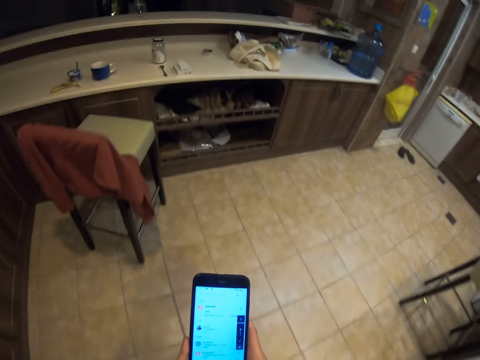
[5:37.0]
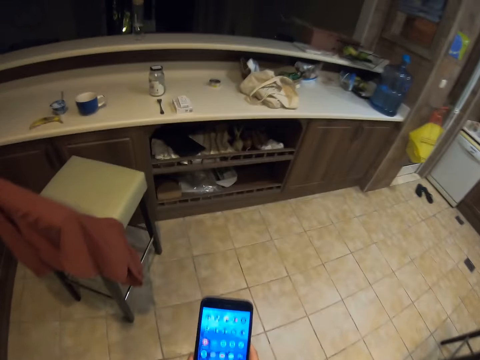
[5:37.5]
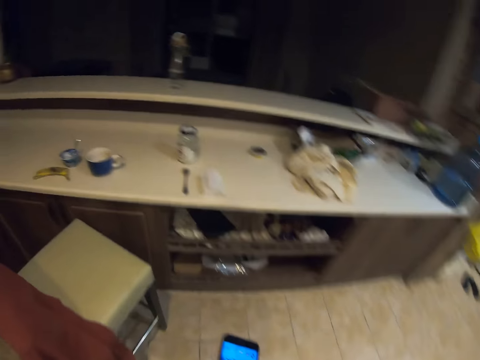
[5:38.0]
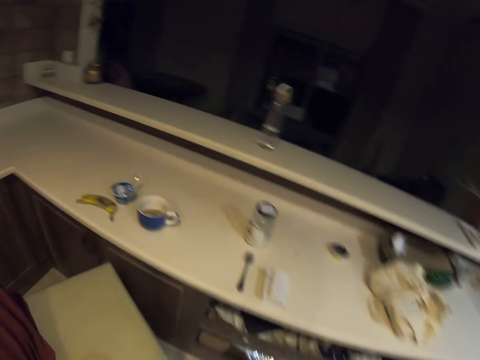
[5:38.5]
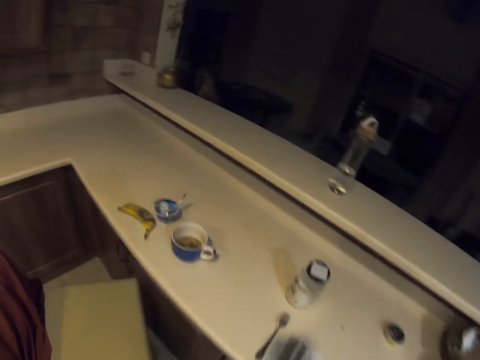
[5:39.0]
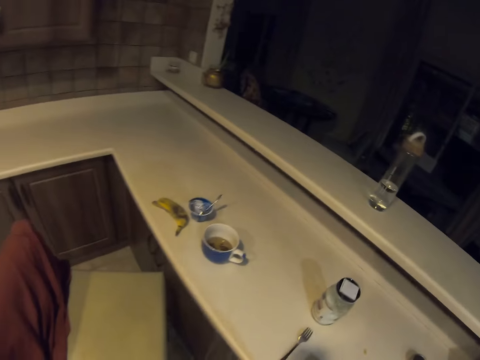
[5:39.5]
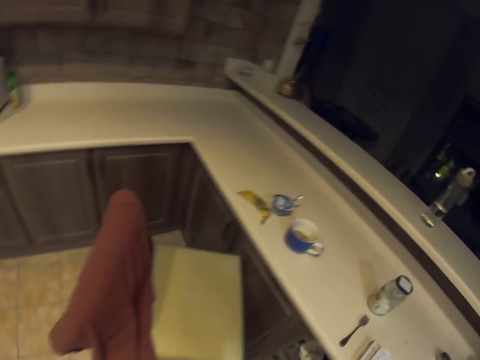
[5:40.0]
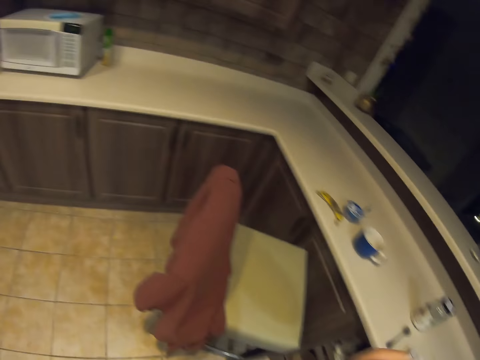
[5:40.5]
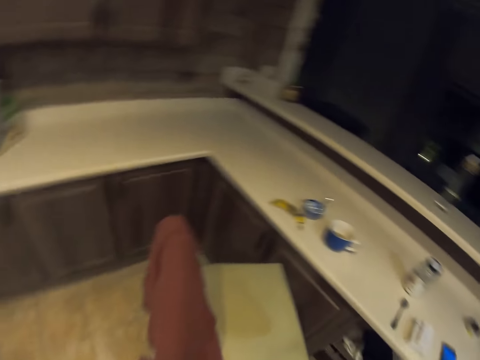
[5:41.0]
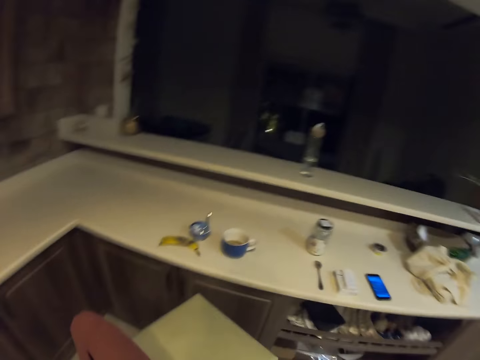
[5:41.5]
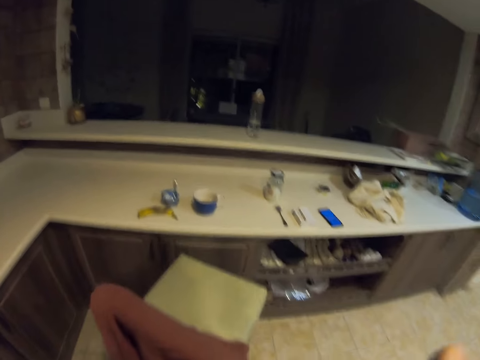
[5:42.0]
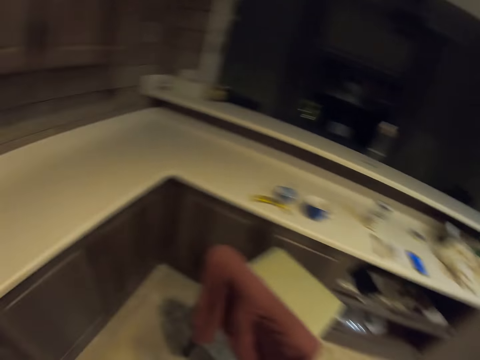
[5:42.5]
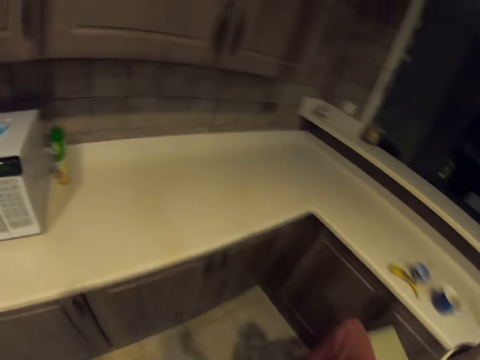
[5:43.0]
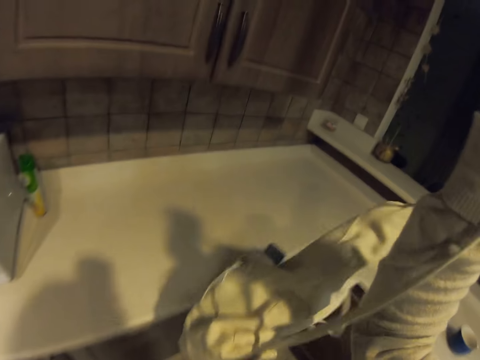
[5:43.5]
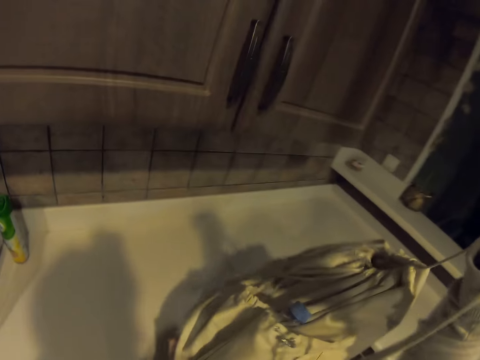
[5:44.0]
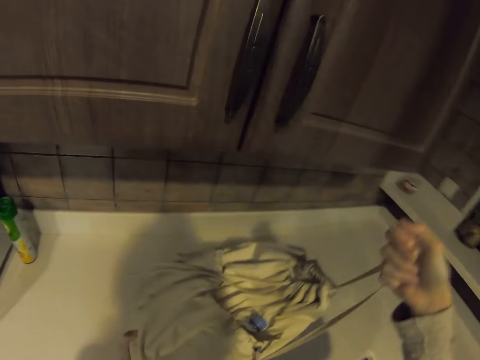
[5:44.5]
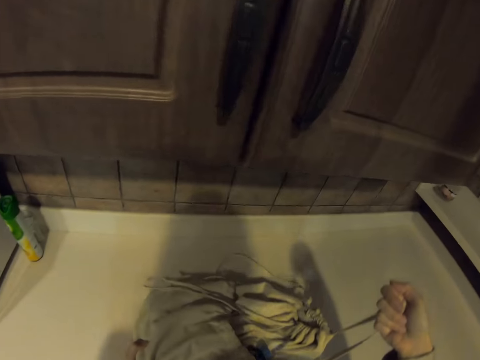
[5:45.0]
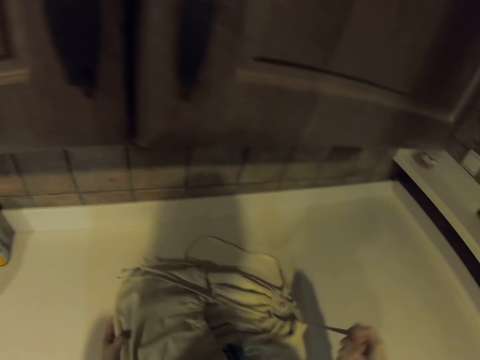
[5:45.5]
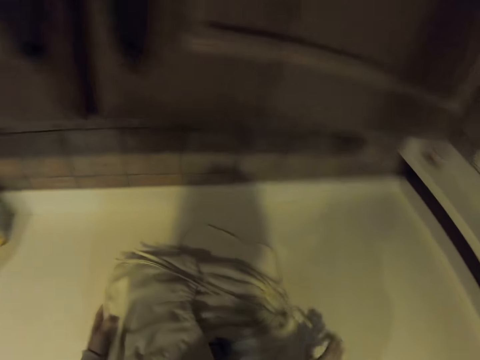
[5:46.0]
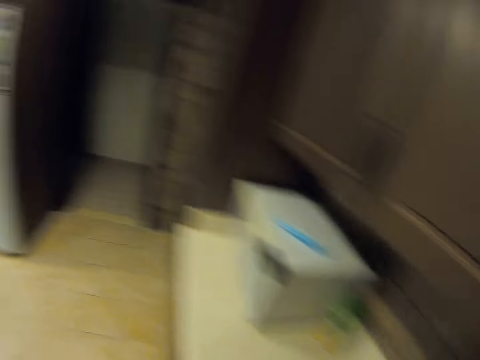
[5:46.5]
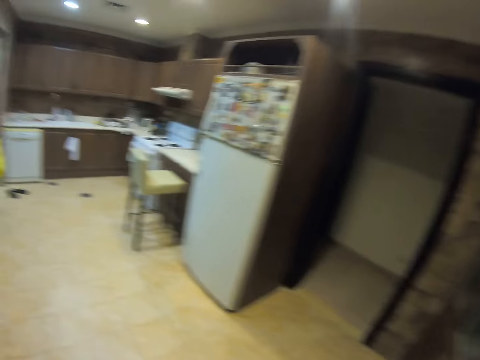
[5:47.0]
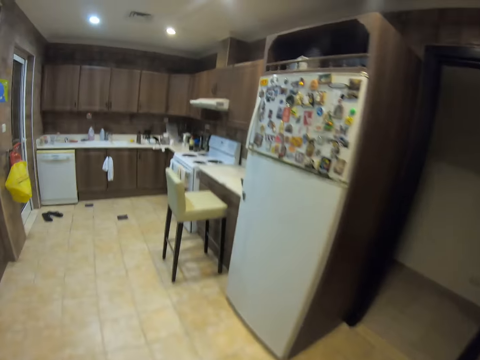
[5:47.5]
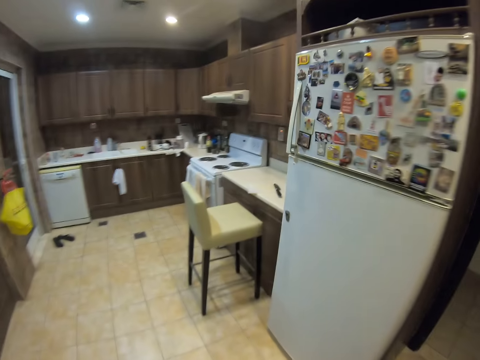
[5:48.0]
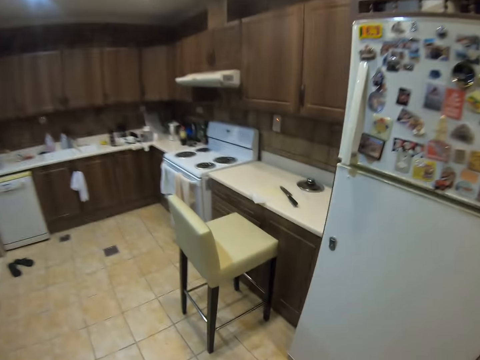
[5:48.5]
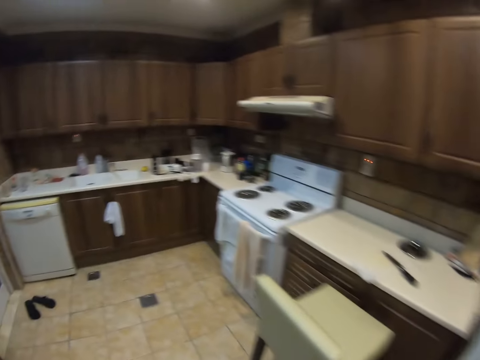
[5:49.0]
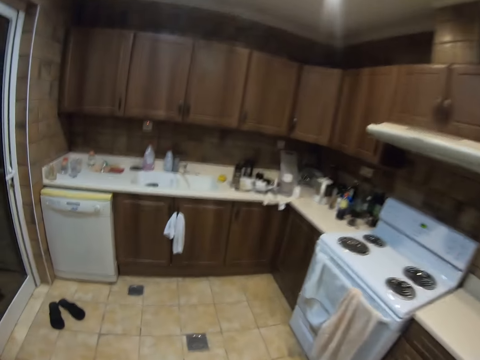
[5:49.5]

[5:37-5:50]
The camera wearer walks in the house. They look around. They put a bag on the countertop. They walk around the house.

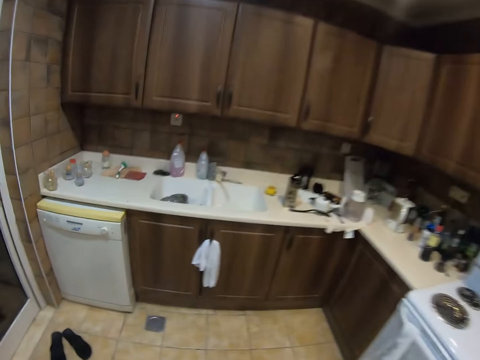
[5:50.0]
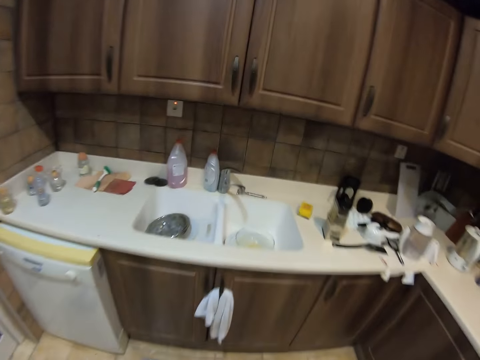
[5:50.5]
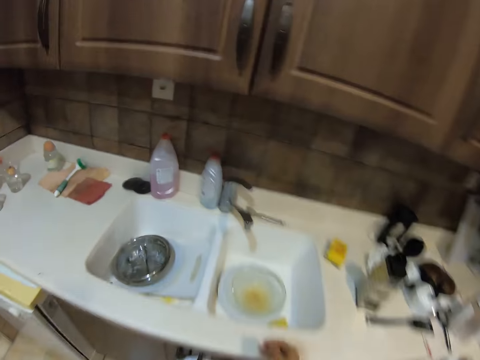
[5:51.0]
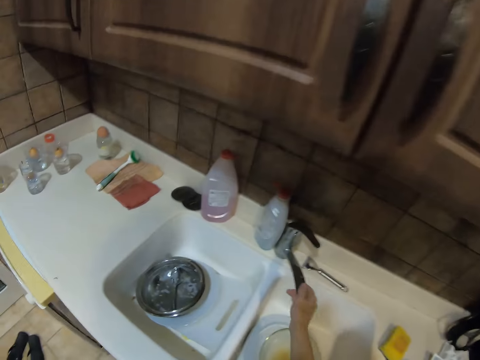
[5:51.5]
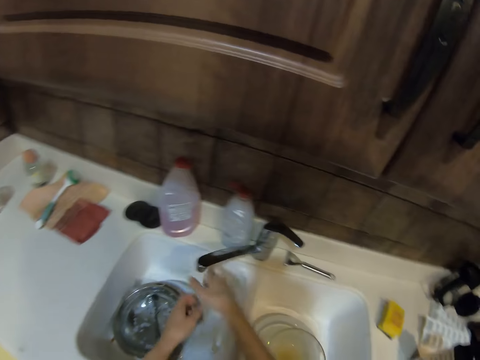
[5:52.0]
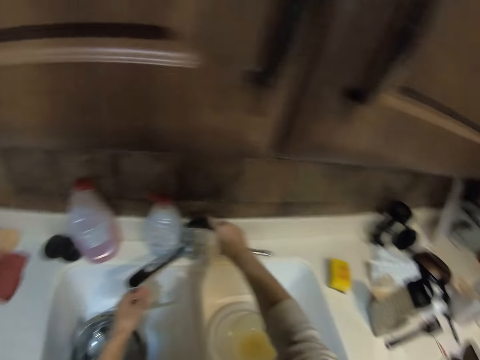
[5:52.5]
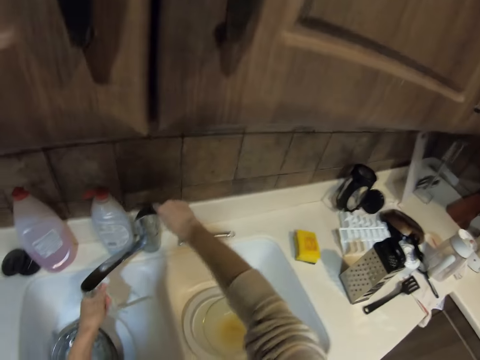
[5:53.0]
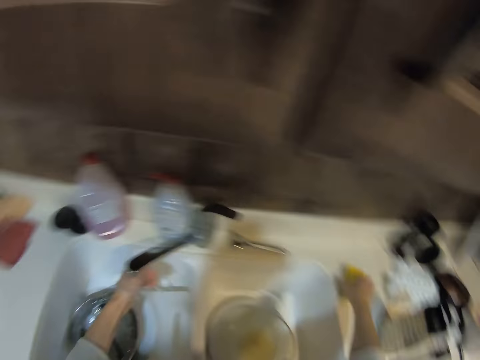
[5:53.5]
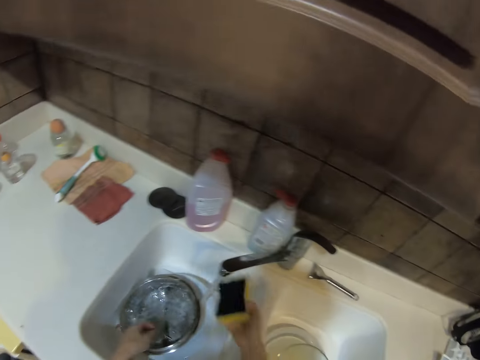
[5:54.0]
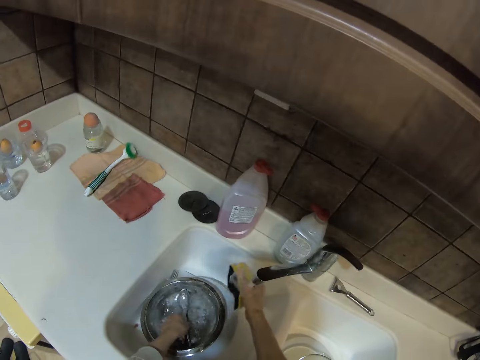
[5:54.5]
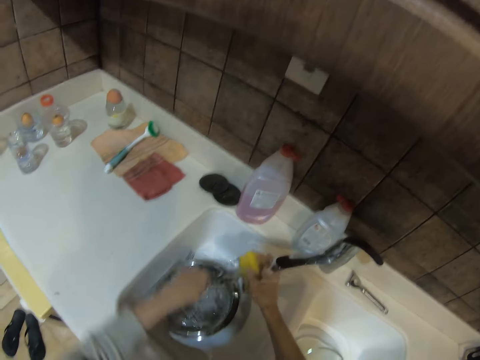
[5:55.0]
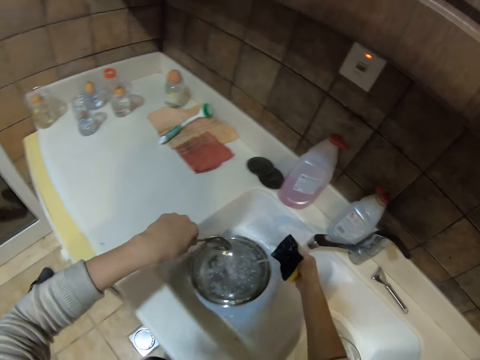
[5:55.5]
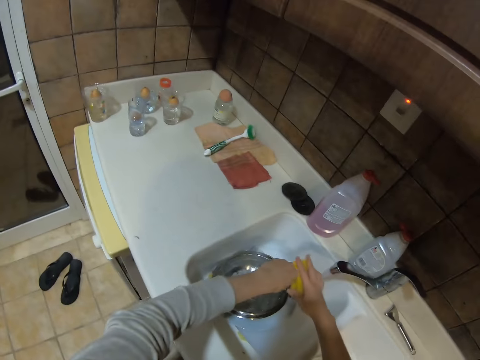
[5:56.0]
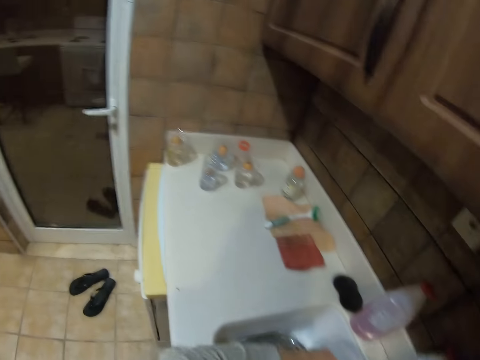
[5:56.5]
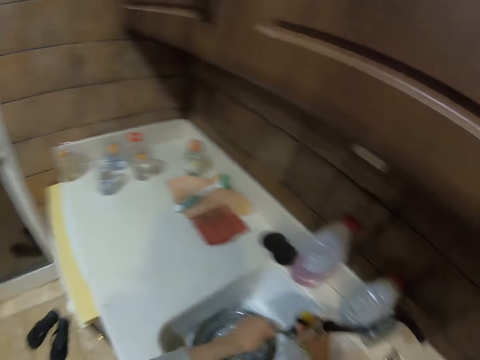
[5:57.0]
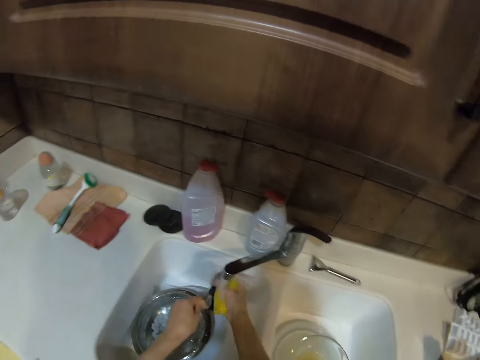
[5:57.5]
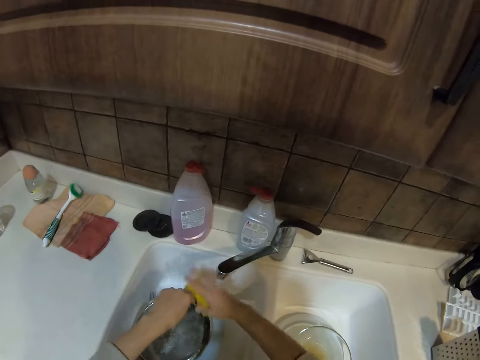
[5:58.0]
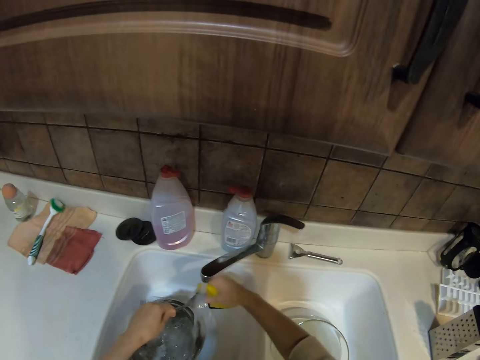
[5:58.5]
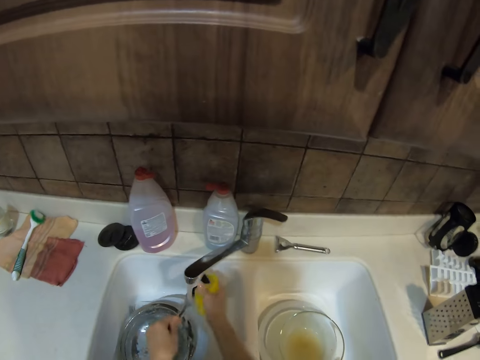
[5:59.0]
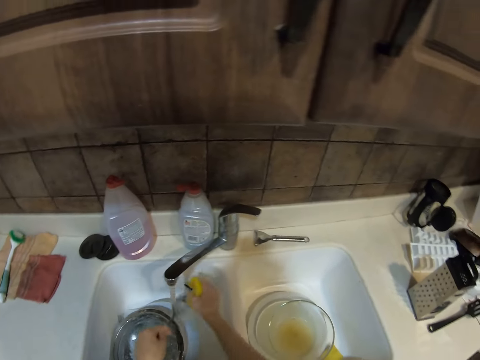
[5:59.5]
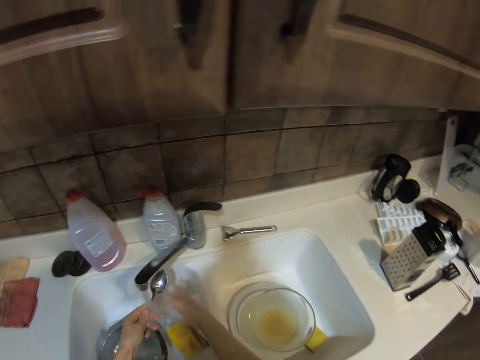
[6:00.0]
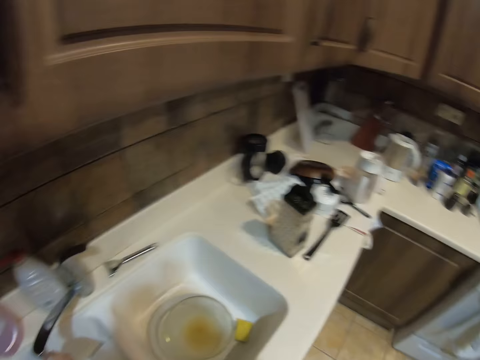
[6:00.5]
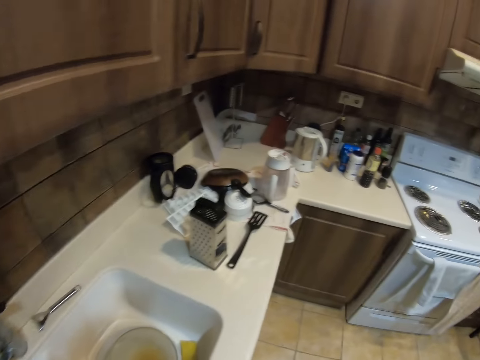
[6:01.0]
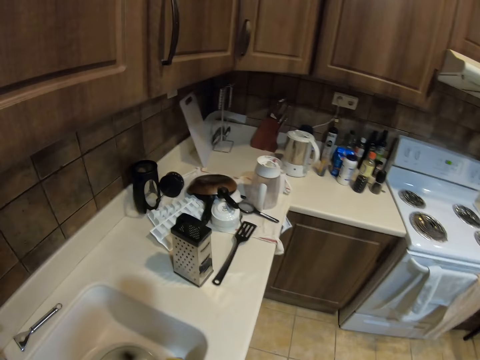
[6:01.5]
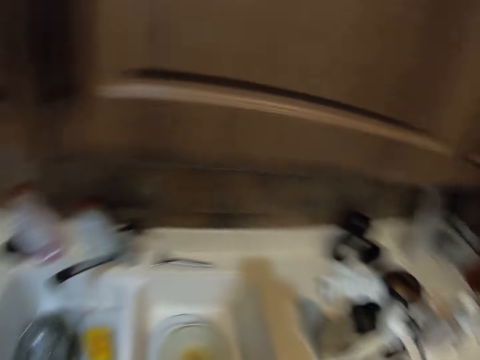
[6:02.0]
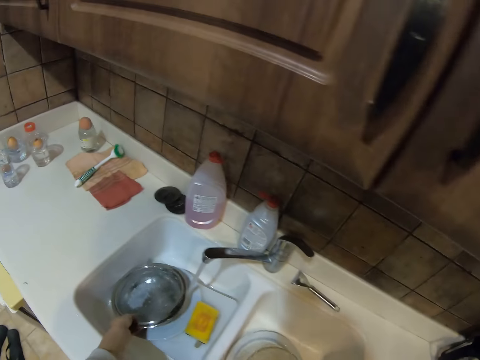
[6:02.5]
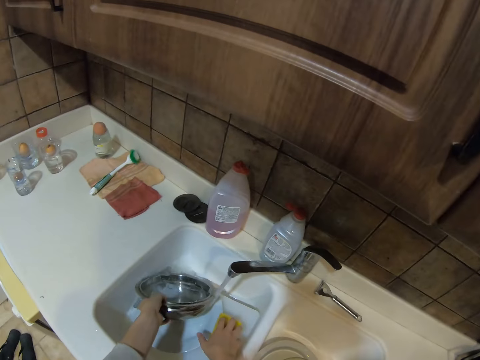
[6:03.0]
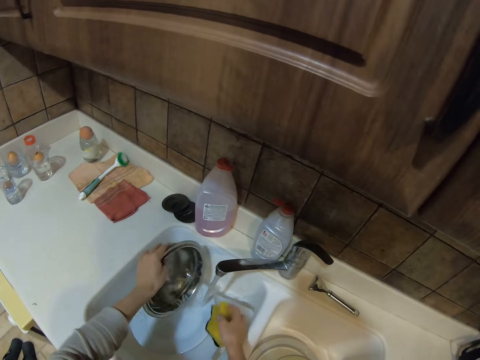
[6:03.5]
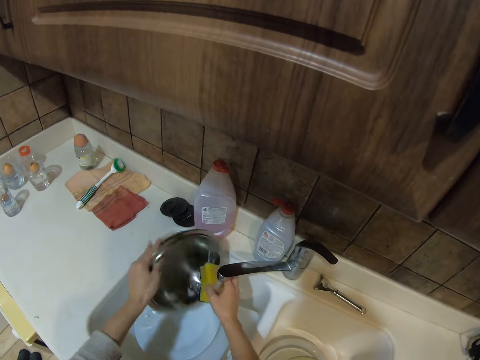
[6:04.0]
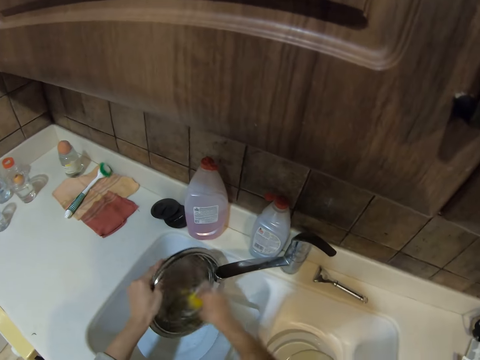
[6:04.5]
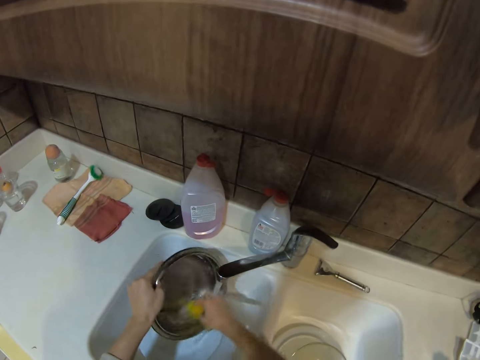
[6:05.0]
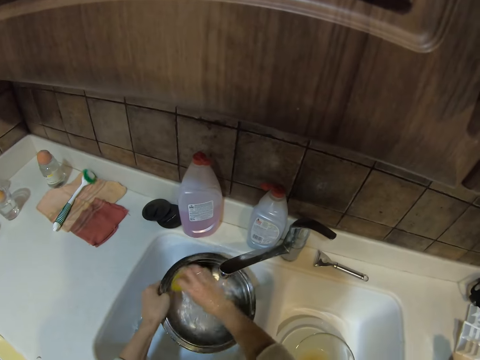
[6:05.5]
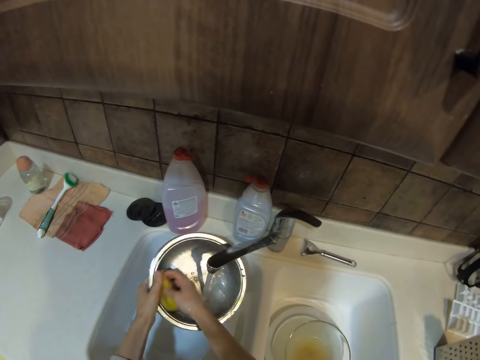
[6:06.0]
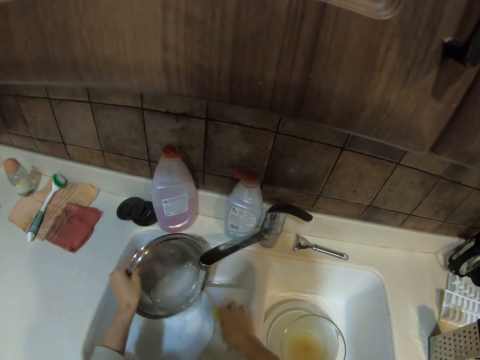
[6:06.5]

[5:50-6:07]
The camera wearer adjusts the faucet. They turn on the faucet. They wash a hand. They pick up the washing sponge from the countertop and rinse the sponge. They pick up a spoon from the sink and wash the spoon. They look around. They wash the spoon. They drop the sponge in the sink. They rinse the spoon. They look around. They walk around the room. They place the spoon on the countertop. They pick up a stainless bowl from the sink. They pour water from the cooking pot. They wash the cooking pot.
